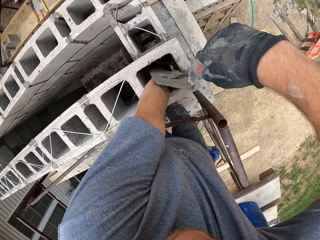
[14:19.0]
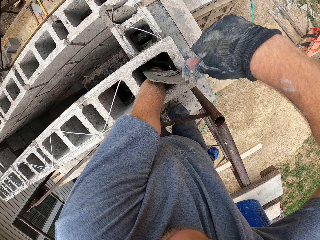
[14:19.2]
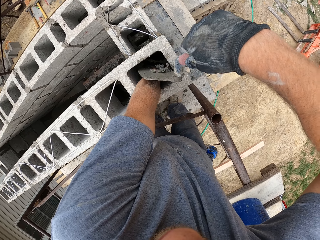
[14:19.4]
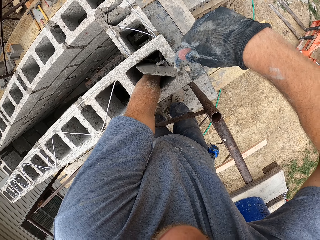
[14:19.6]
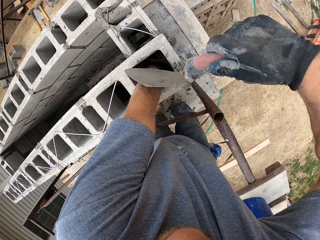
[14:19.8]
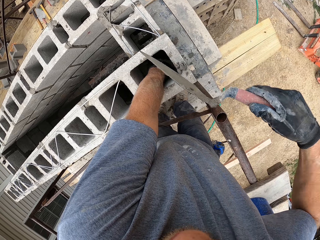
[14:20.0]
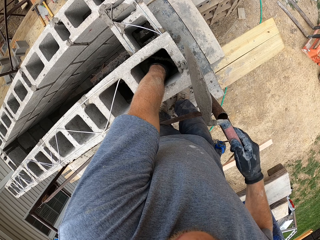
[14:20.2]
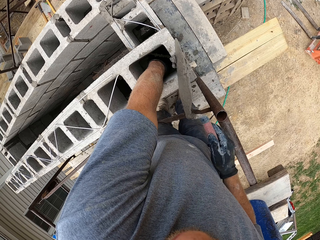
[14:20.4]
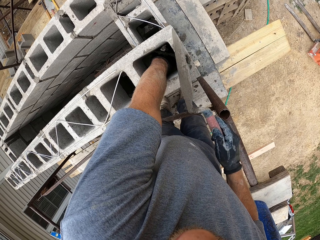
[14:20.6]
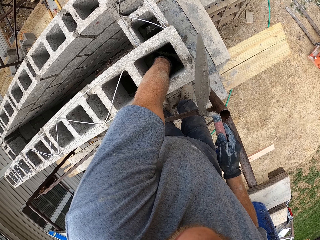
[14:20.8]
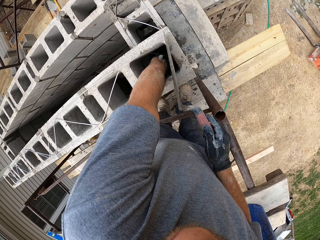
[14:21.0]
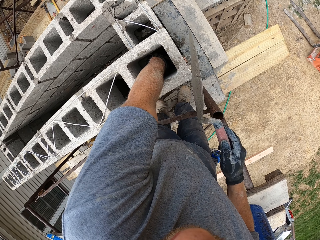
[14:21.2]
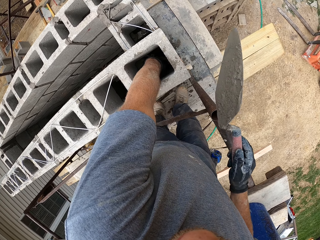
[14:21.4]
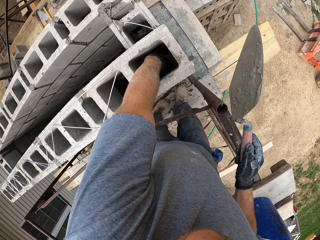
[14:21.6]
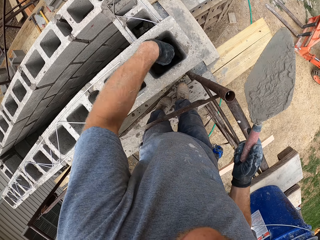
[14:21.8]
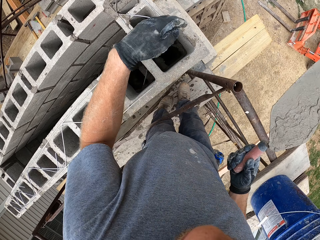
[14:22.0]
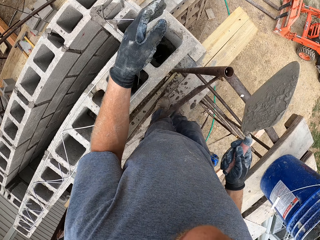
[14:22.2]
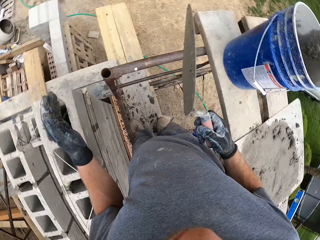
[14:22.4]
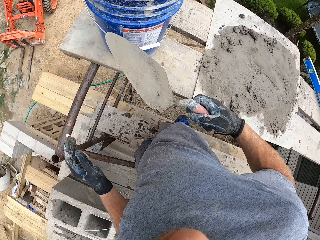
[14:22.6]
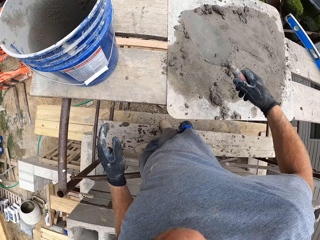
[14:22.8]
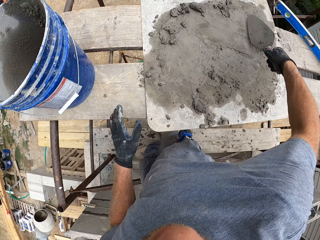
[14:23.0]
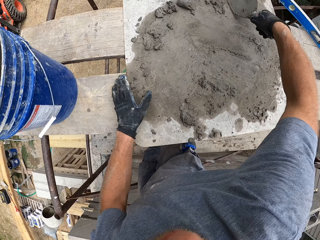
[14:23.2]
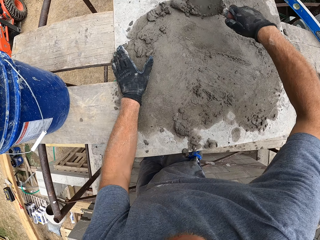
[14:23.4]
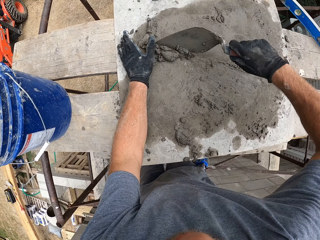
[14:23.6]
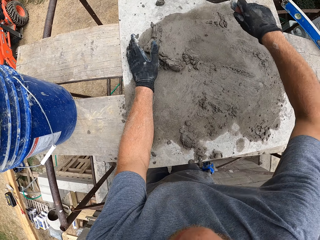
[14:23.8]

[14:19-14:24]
The camera wearer removes his hand inside the block. He collects concrete together with a trowel on the plank.

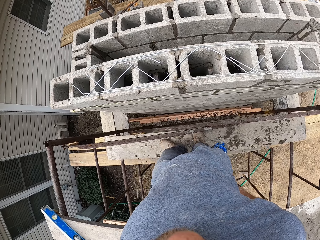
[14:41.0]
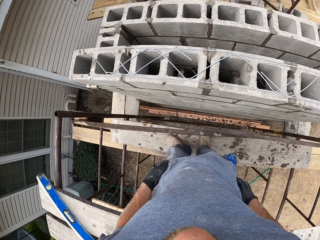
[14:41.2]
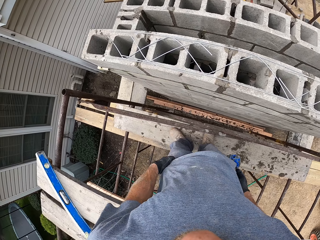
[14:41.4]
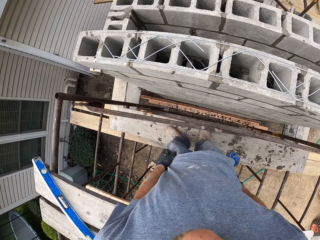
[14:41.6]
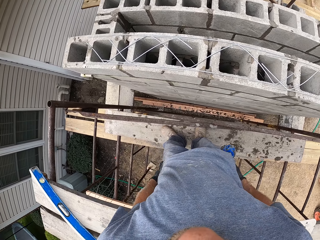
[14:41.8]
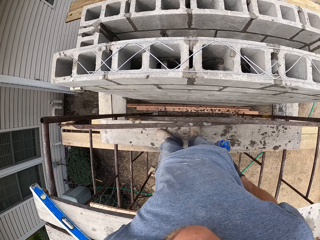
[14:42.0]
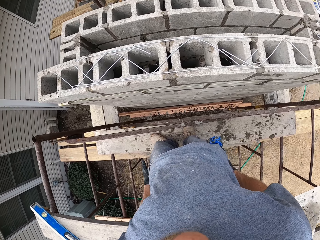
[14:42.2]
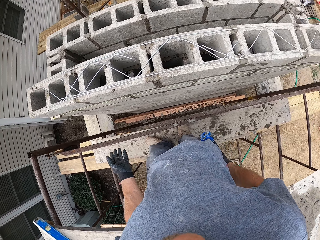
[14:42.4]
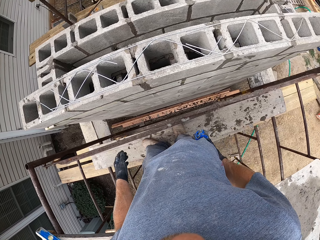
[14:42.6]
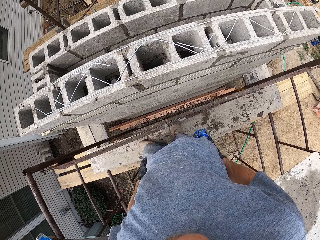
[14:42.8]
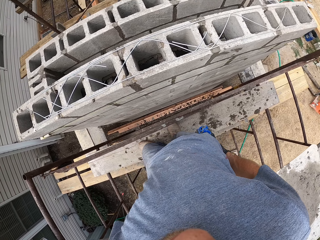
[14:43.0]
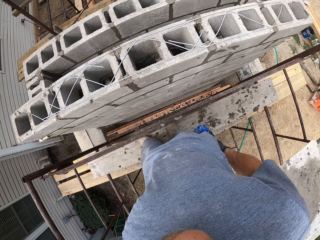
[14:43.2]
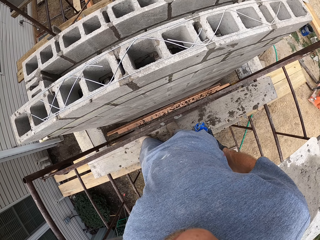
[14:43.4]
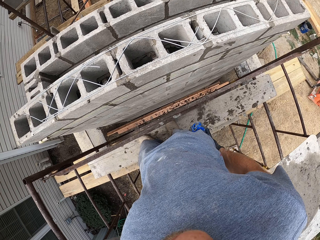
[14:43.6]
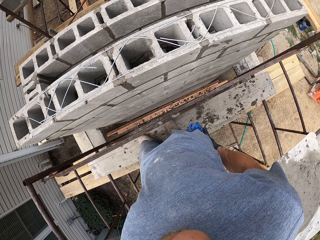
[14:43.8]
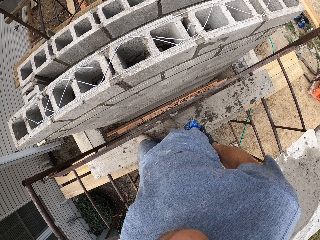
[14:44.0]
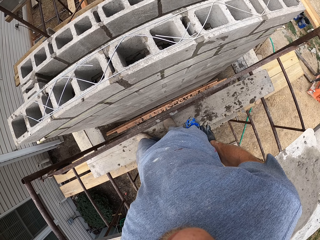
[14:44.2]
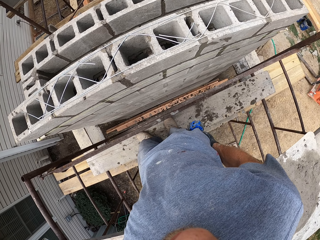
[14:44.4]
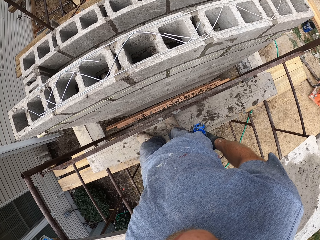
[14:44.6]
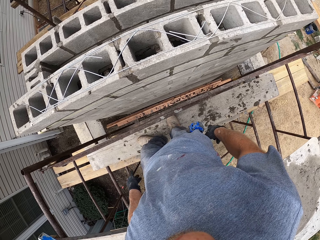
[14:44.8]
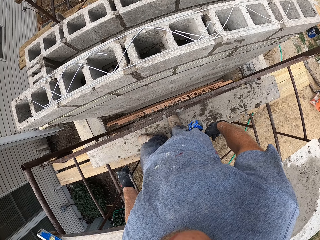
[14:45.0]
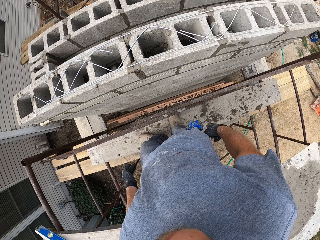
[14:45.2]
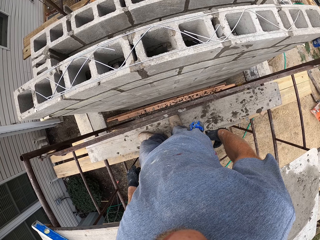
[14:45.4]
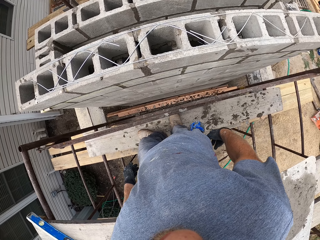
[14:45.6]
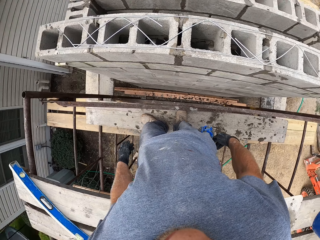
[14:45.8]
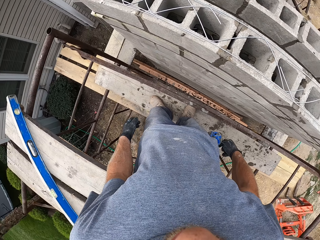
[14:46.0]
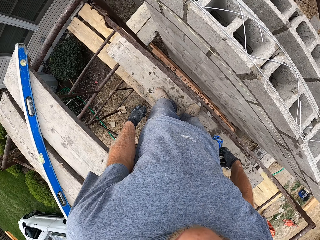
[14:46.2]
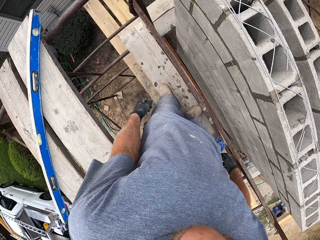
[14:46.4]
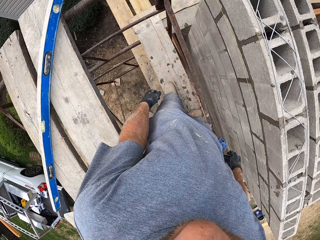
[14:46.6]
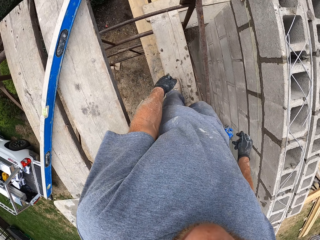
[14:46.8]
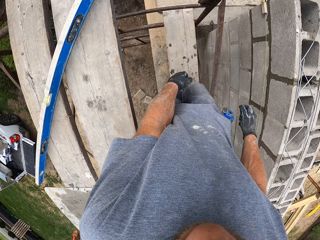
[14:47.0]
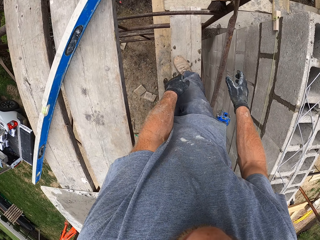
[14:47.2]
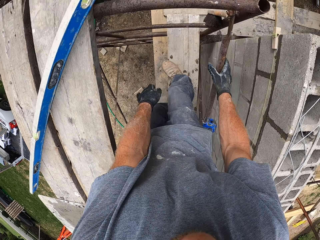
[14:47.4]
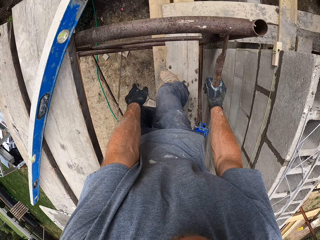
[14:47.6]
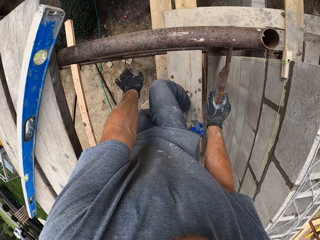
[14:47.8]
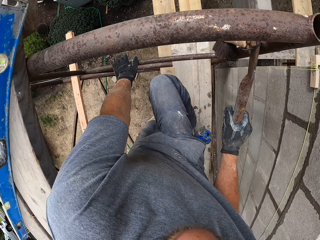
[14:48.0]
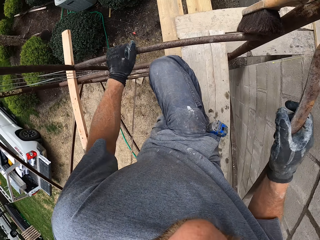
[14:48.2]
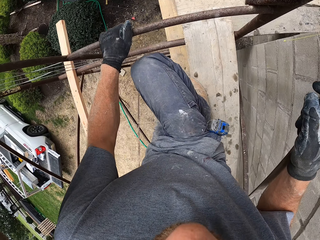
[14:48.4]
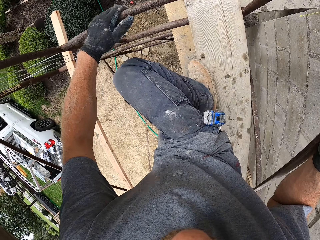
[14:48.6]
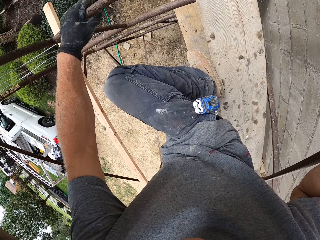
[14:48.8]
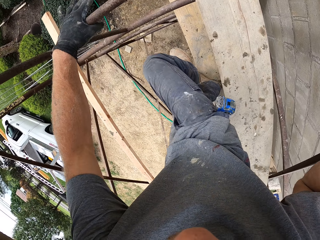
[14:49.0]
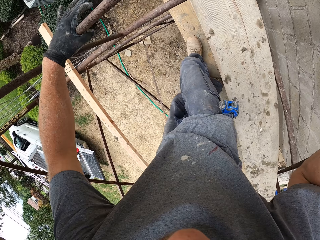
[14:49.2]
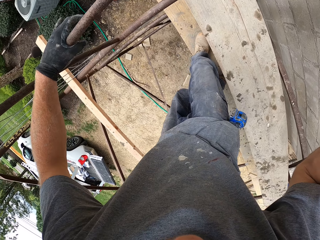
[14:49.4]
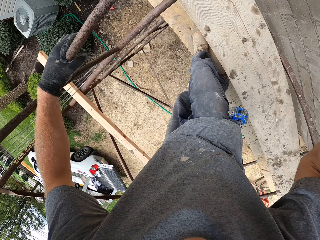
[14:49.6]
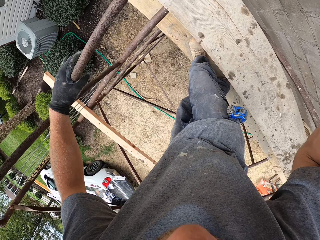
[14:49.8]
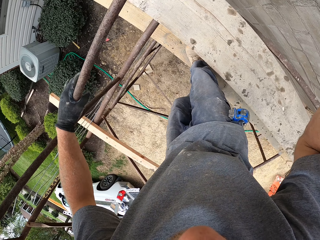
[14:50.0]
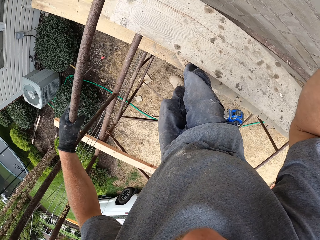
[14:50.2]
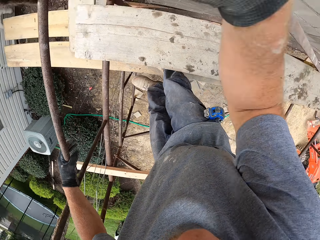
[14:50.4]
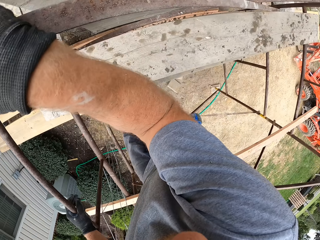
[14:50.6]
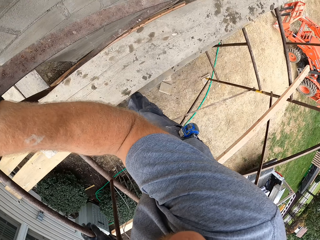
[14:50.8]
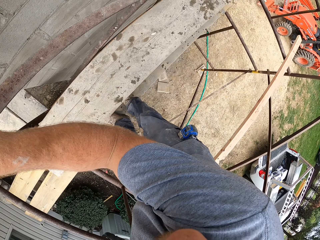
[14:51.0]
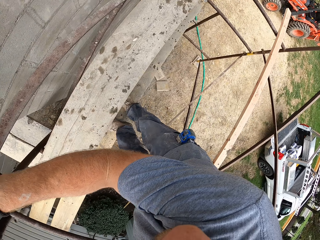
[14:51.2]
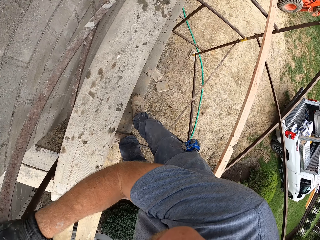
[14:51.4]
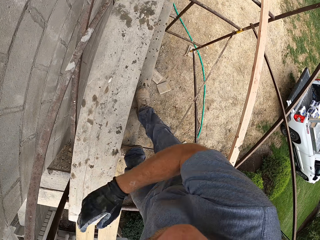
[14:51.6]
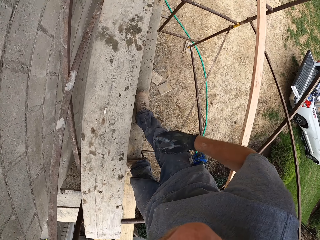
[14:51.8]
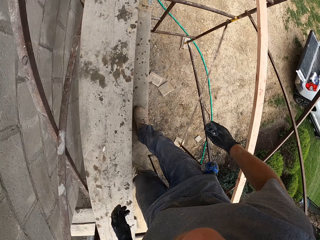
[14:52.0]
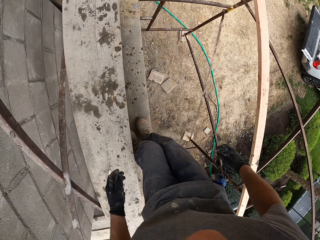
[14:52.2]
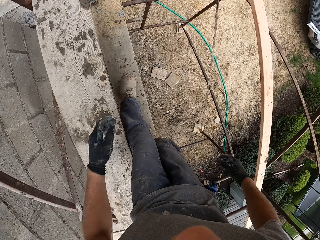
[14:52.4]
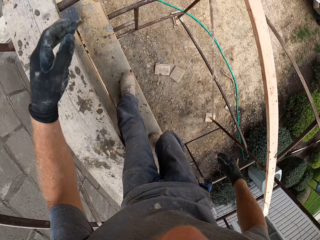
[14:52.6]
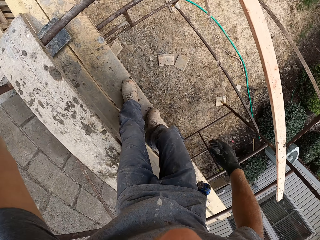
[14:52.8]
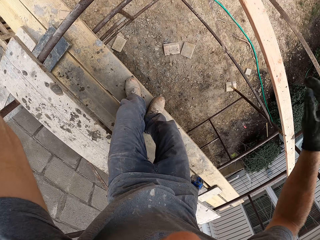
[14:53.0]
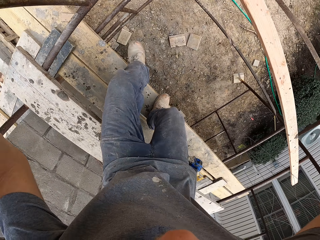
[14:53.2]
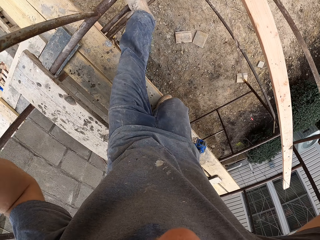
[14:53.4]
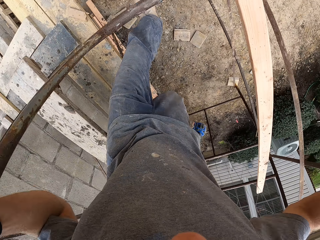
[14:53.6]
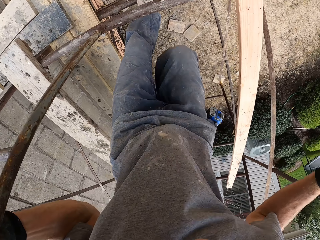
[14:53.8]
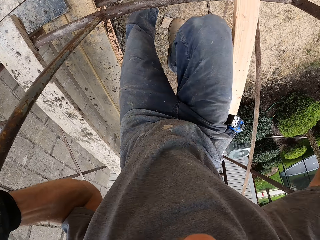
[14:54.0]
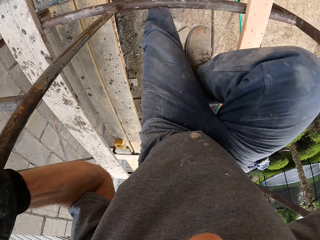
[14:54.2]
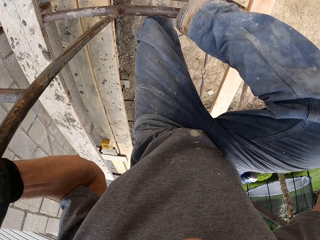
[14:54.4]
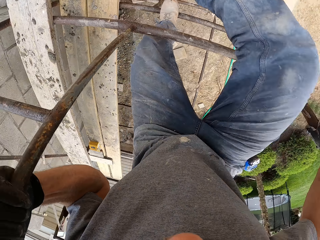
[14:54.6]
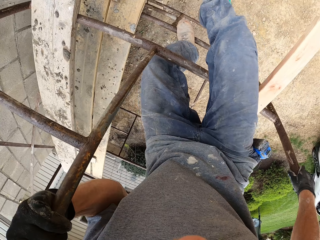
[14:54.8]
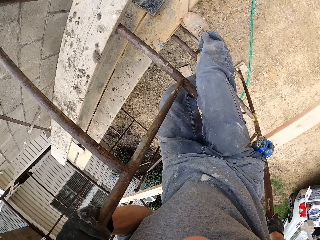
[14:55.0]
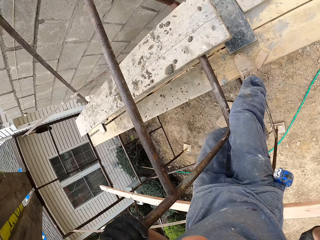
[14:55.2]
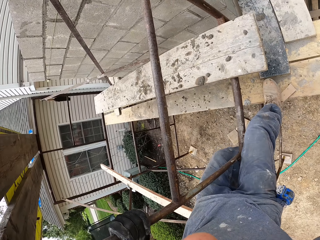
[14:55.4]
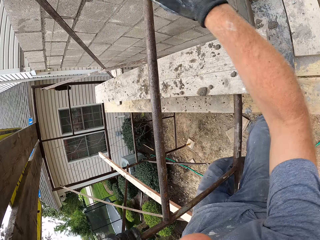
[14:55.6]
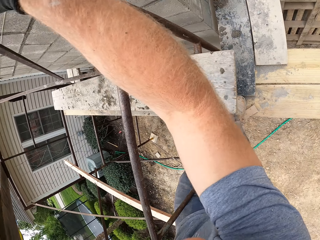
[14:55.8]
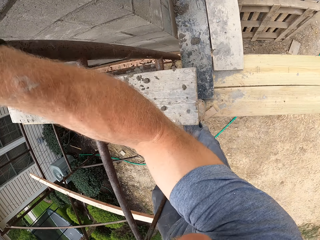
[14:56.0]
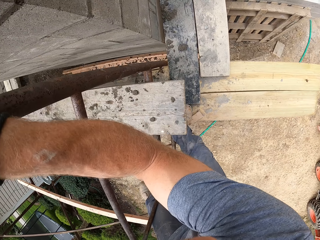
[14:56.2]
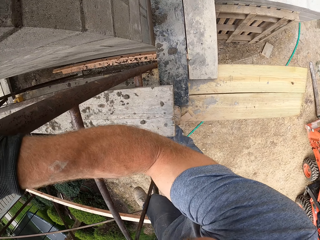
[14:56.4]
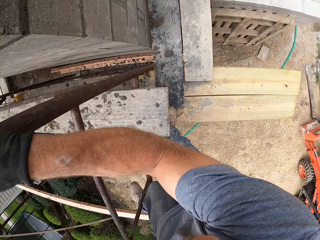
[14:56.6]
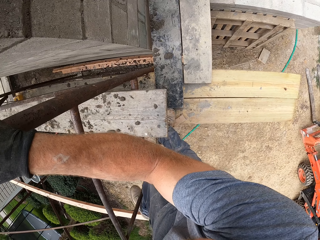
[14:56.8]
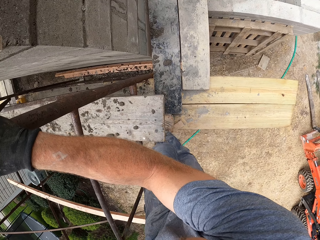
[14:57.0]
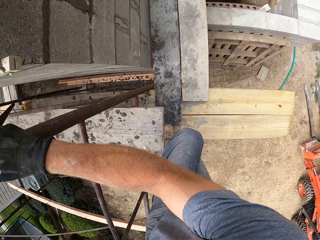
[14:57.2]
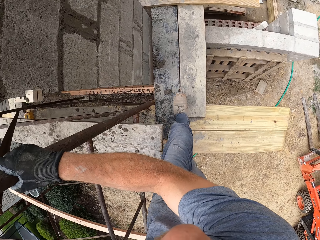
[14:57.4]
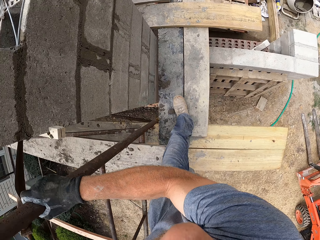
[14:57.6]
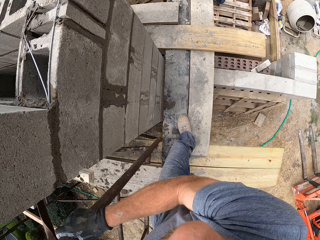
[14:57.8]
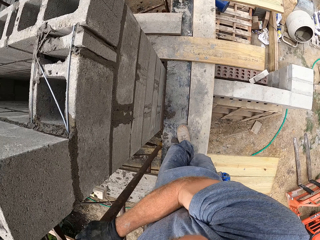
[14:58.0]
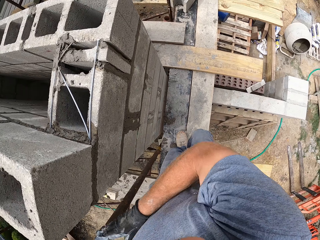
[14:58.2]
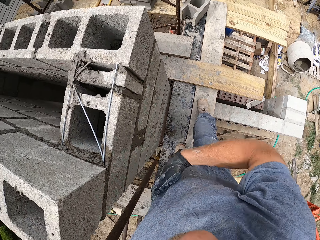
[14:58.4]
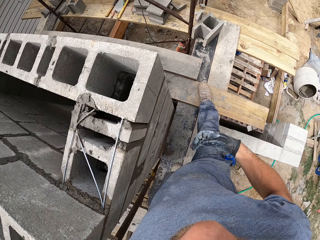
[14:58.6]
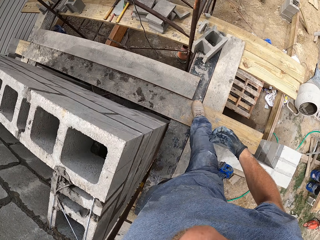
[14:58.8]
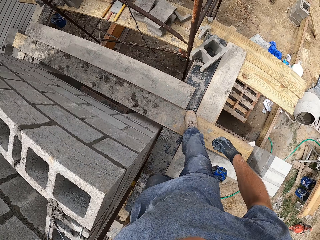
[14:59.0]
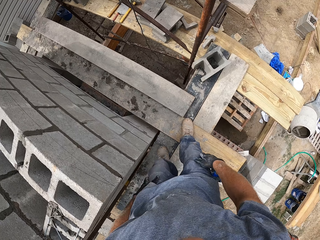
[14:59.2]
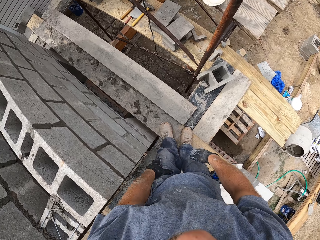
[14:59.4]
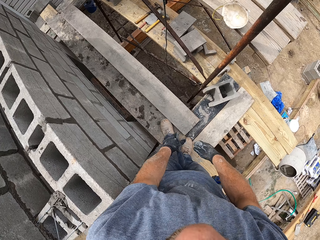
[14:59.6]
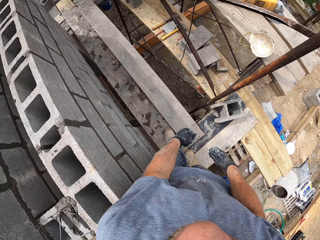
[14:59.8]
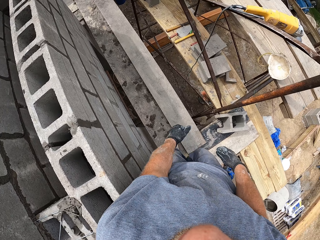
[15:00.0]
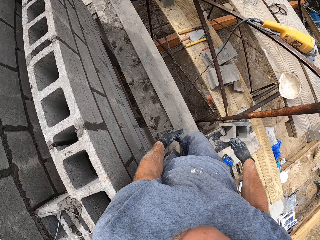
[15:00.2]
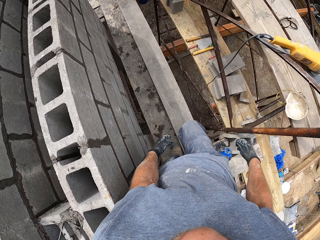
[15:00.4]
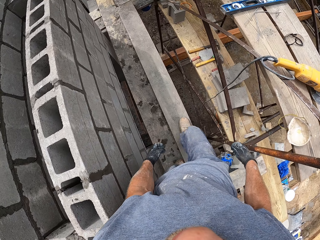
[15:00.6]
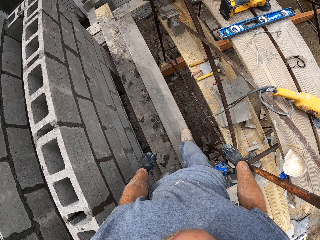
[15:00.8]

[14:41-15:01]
The camera wearer wipes hands with the cloth. They look at the construction site. They come down from the scaffold. They walk toward the metal rod. They walk over the metal rod. They walk around the construction.
